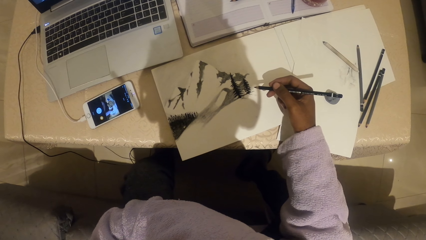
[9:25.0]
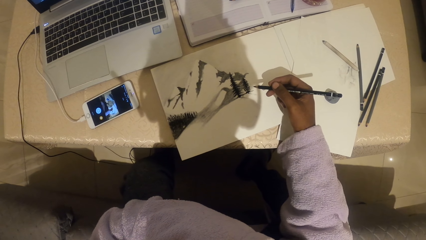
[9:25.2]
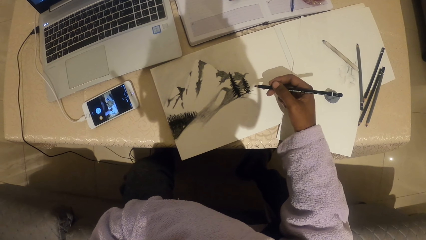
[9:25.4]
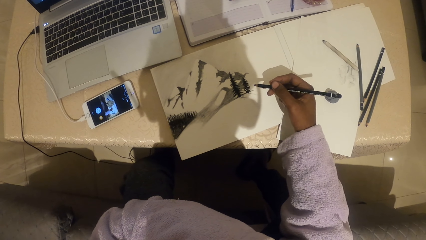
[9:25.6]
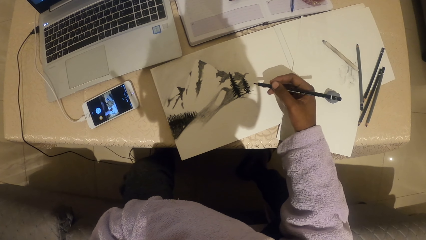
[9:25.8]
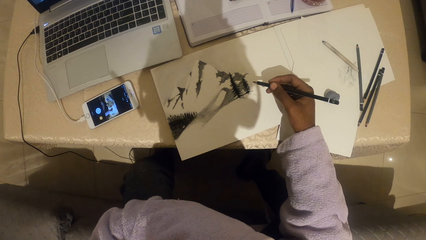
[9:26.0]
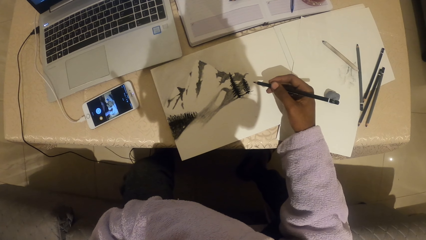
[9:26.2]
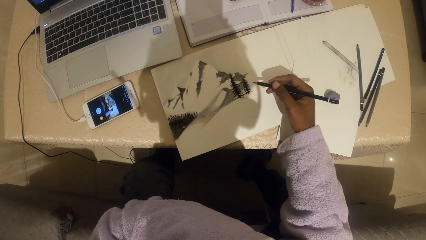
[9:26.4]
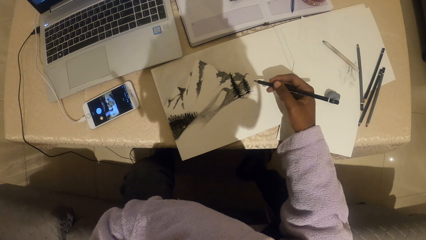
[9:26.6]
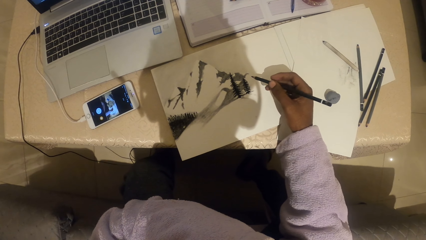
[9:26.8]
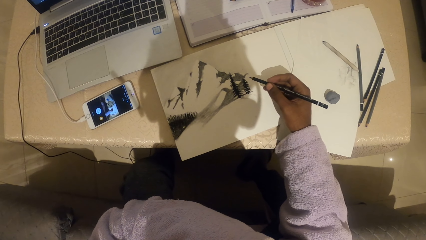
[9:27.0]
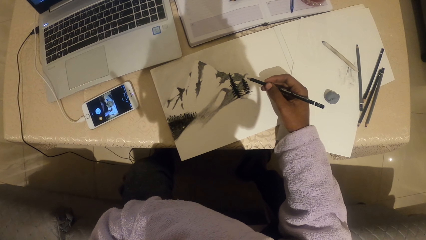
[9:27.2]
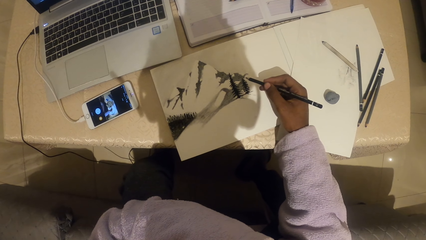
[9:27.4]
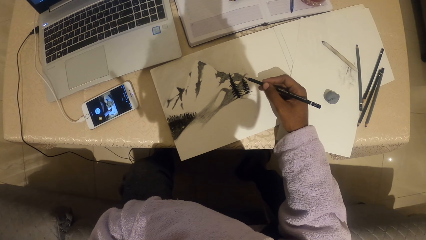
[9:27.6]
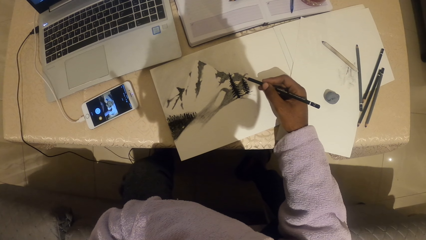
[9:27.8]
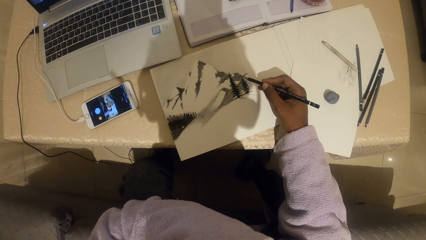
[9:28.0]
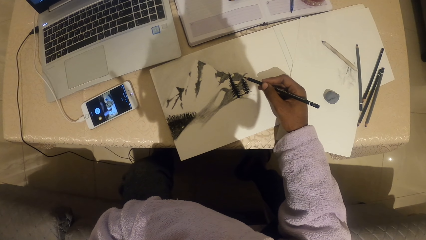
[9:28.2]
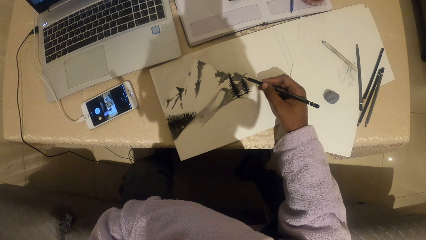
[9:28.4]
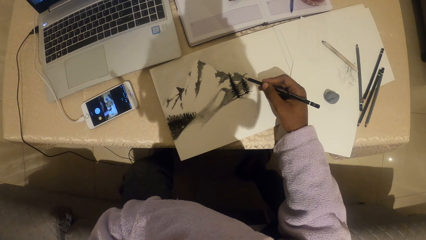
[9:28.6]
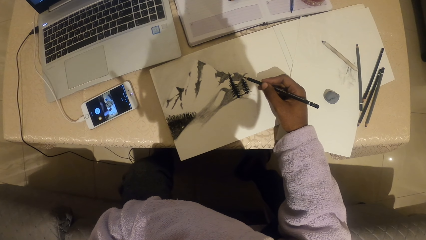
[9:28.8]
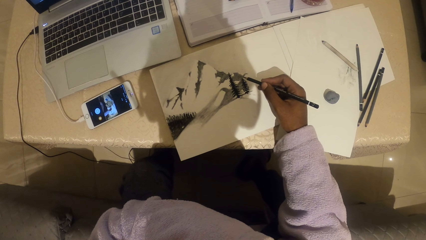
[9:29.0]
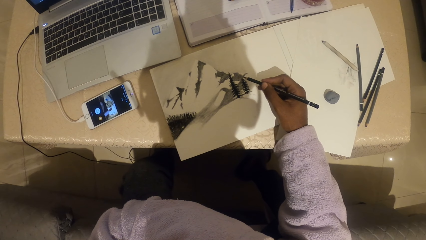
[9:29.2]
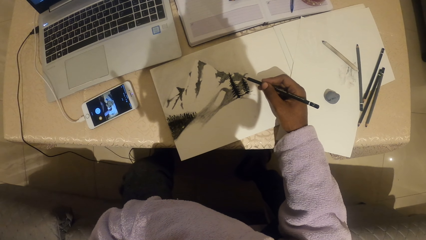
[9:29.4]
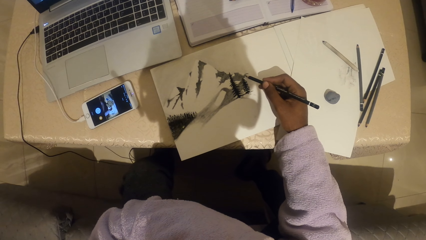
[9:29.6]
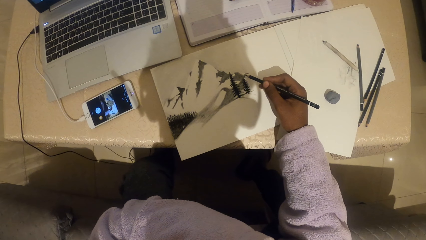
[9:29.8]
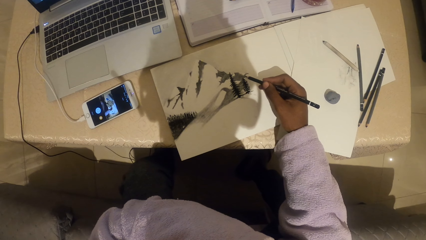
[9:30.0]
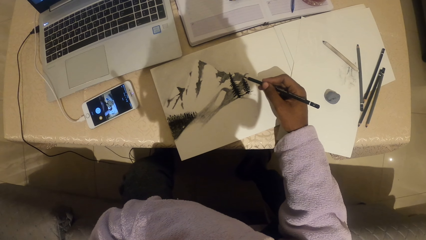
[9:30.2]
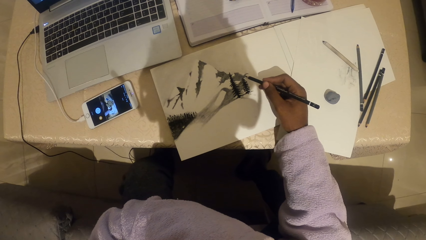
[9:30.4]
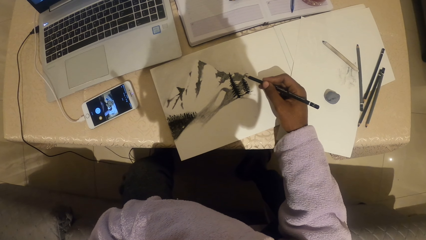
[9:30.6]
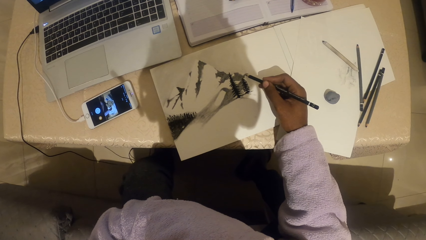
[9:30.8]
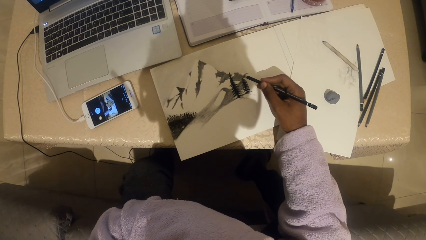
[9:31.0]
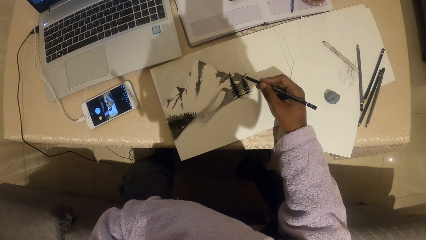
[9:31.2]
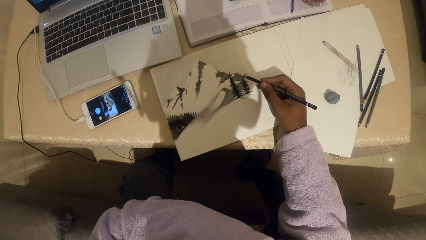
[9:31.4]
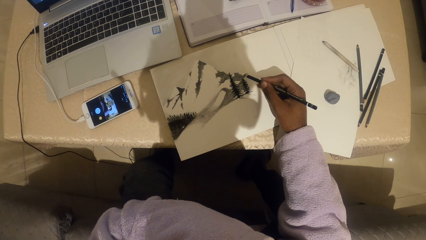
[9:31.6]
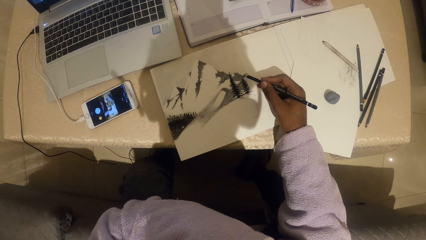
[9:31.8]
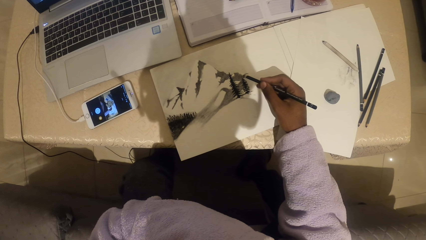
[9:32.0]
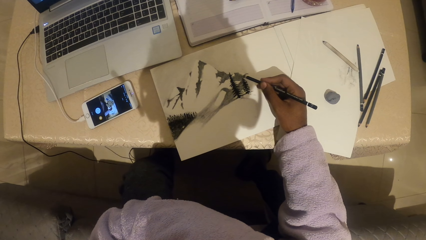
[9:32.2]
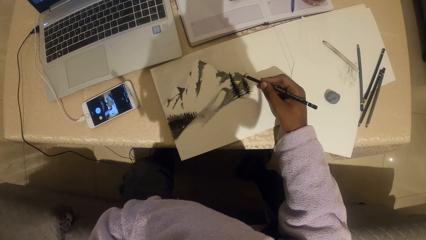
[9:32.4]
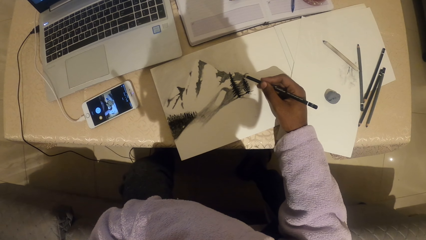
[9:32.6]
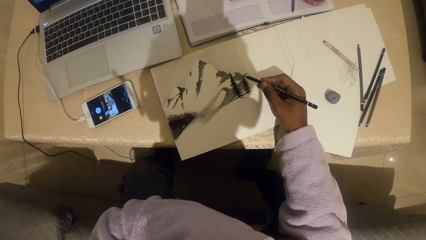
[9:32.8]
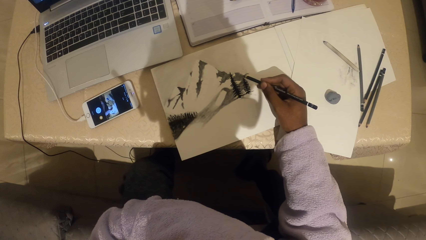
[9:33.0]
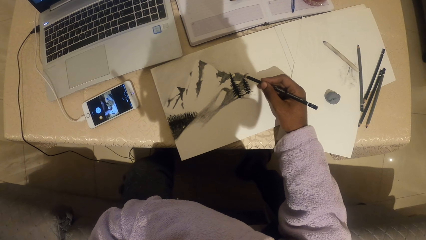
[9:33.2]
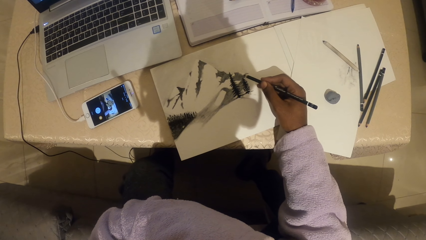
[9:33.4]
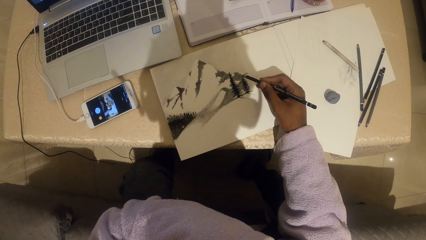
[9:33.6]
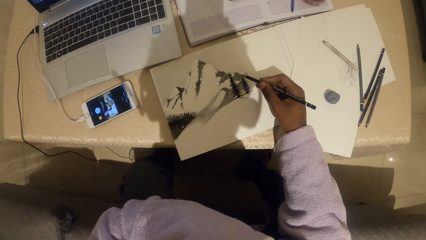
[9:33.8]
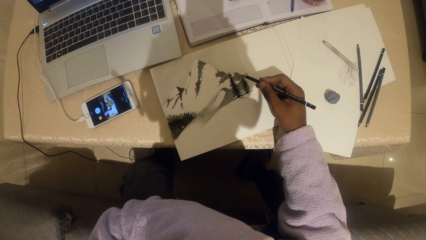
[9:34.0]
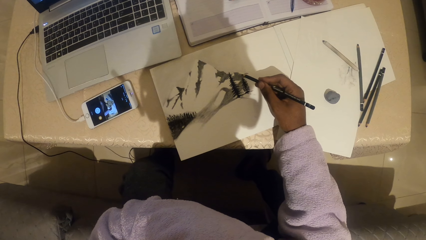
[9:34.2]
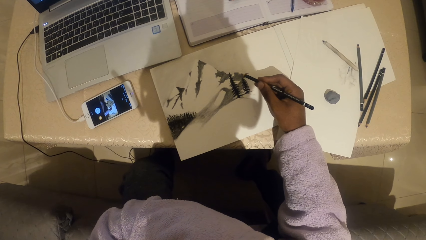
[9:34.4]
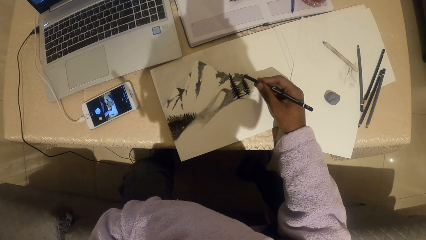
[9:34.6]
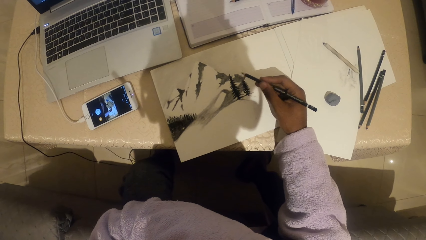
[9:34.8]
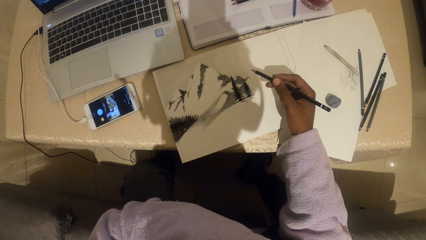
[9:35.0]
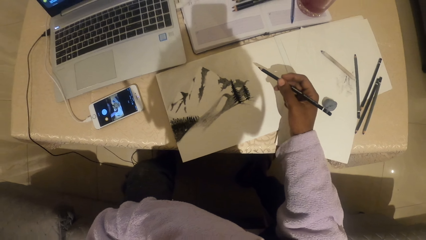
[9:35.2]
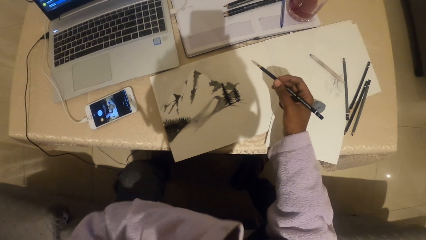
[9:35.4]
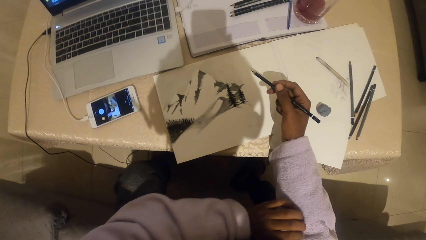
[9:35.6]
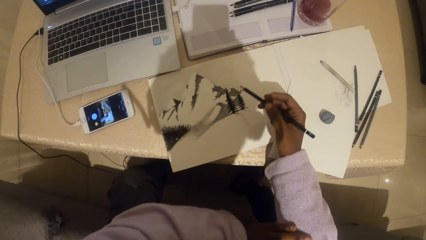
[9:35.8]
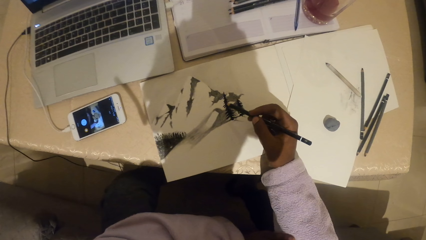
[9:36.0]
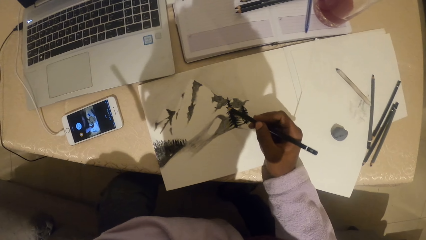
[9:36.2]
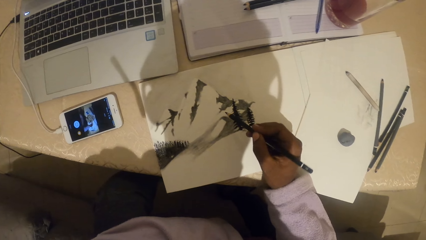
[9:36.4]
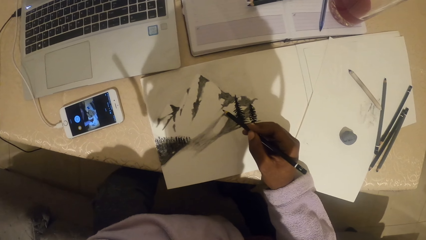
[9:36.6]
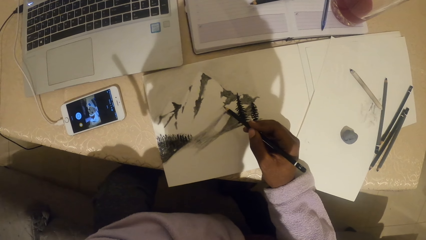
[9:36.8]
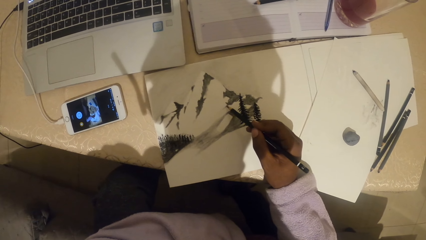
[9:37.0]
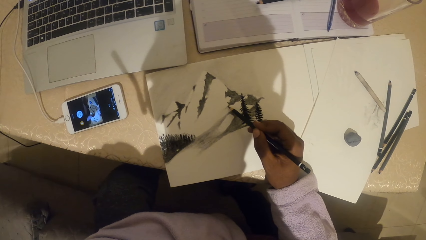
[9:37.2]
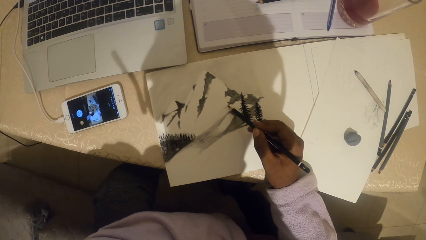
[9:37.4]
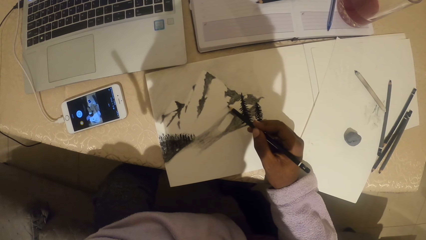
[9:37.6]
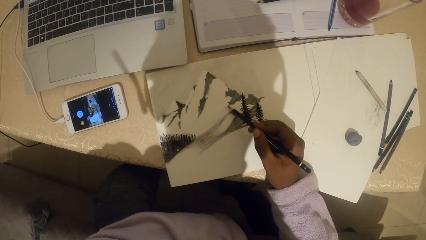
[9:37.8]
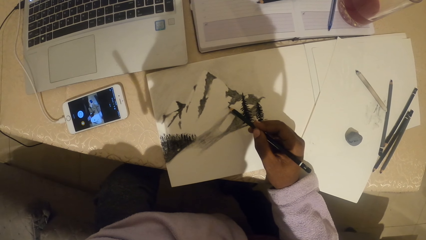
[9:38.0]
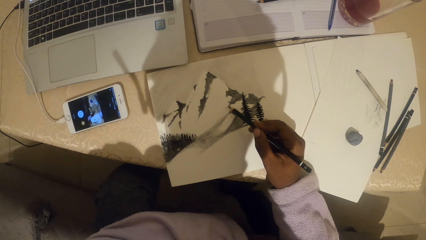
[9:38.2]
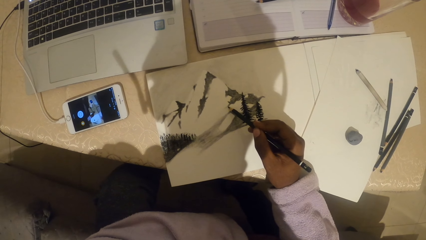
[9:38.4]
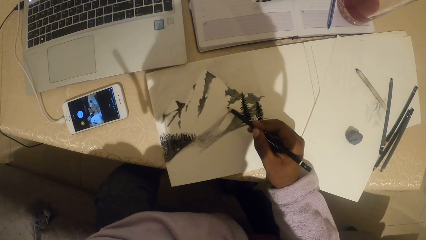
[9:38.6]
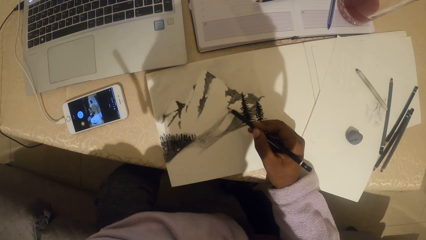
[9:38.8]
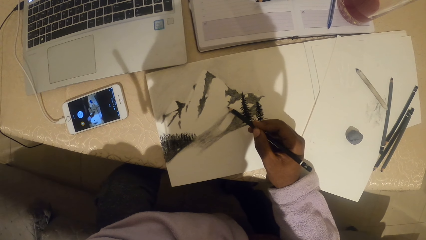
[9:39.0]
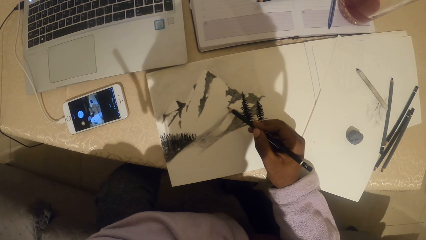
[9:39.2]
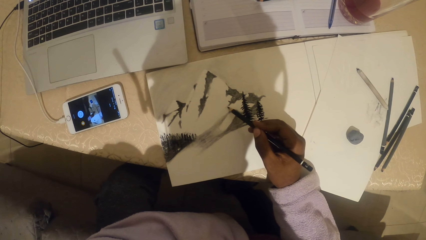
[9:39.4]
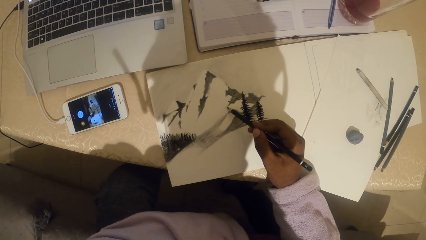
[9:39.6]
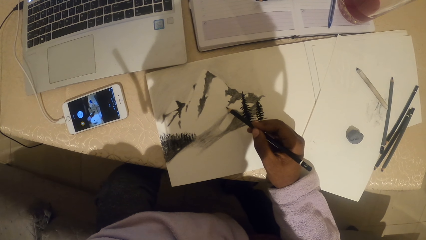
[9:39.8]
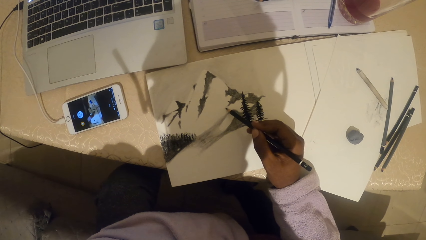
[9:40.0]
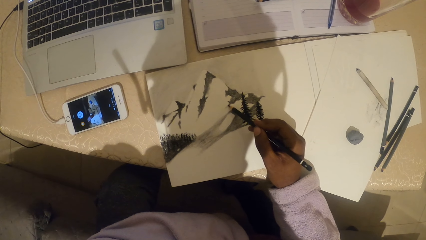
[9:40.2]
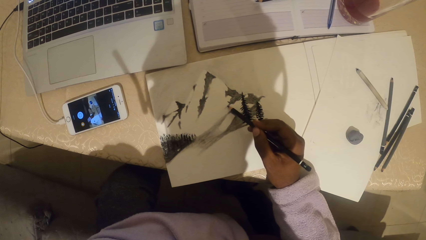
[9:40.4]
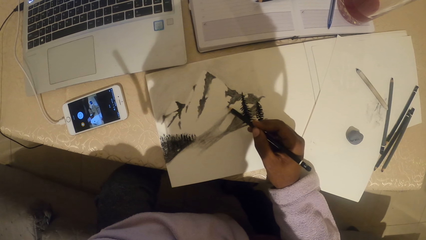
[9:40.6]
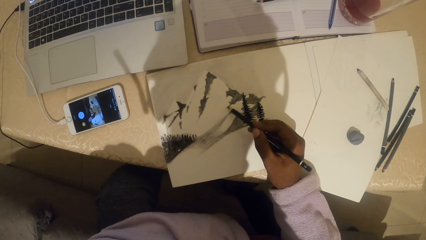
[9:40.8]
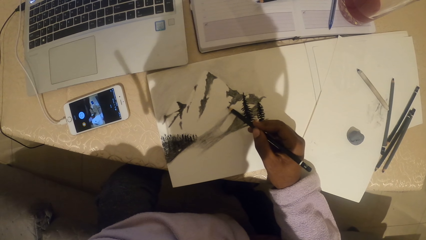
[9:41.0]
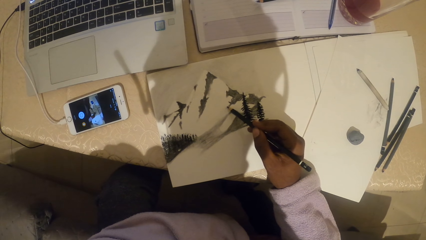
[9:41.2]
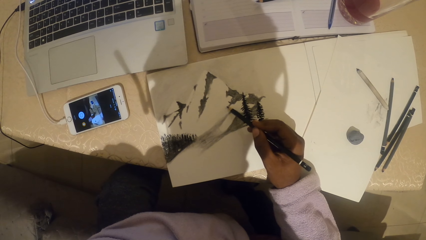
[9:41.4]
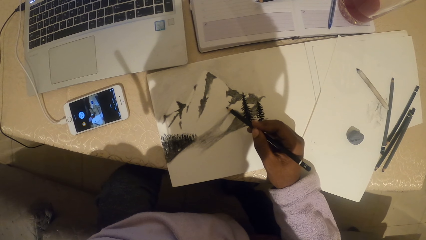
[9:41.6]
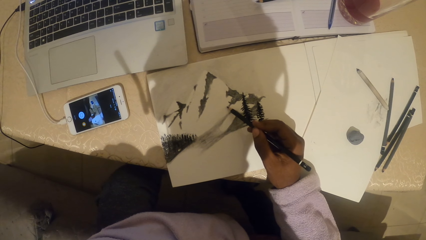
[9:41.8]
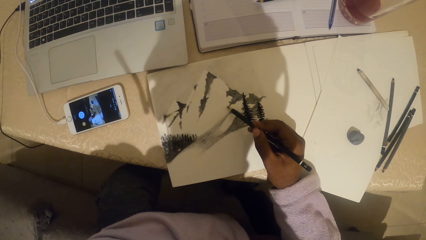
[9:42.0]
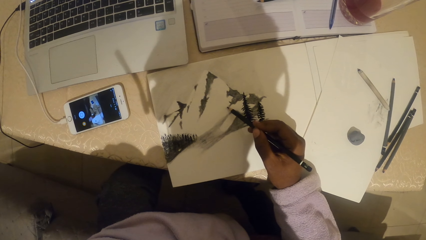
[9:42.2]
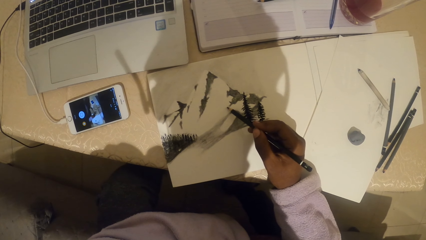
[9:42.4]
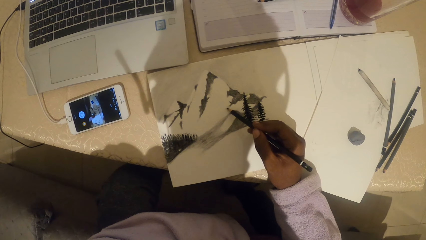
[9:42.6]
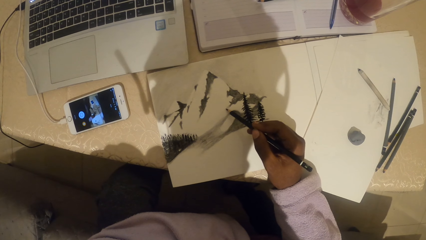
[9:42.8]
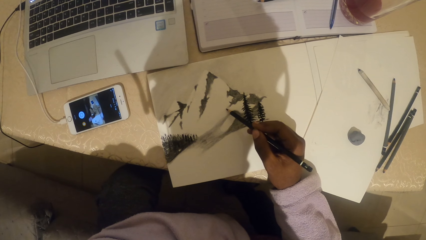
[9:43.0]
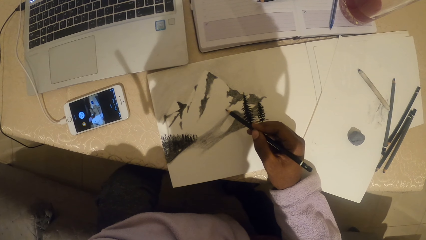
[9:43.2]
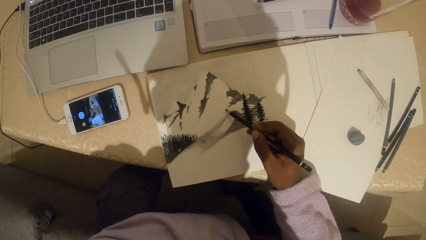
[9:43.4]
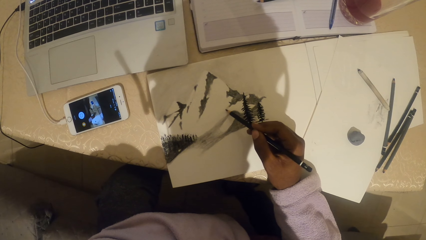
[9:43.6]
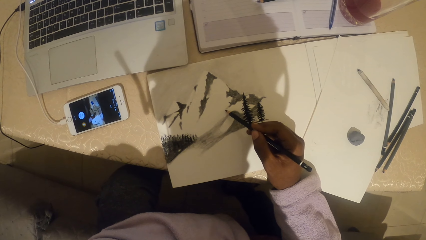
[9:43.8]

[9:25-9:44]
The camera wearer draws an art on a paper. They look at the drawing on the paper. They draw on the paper.
